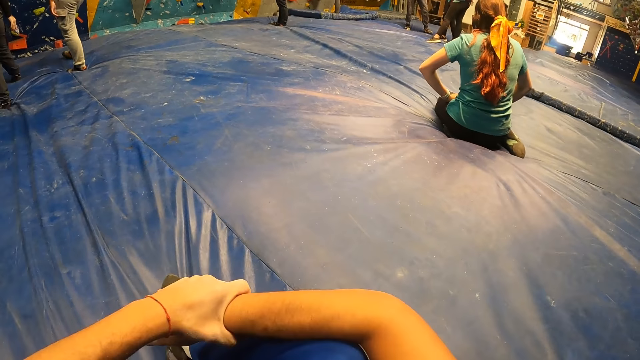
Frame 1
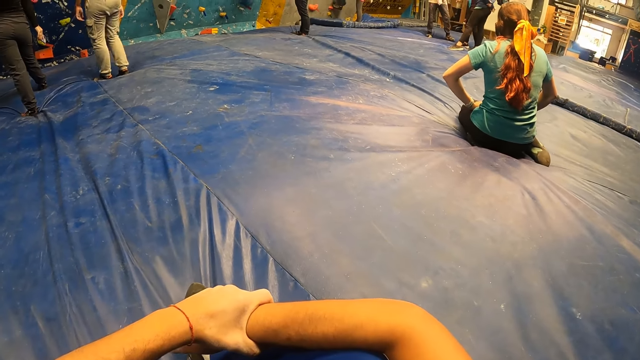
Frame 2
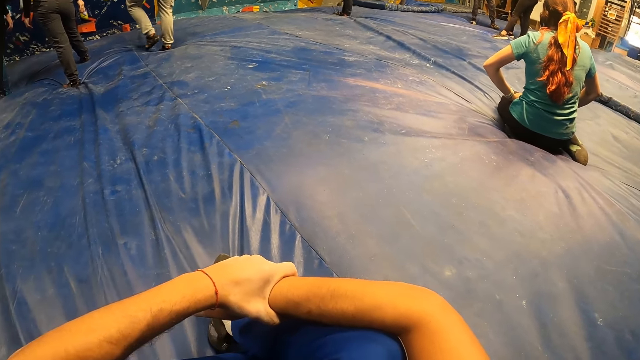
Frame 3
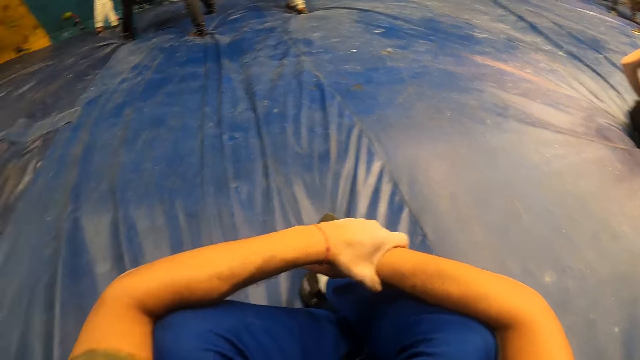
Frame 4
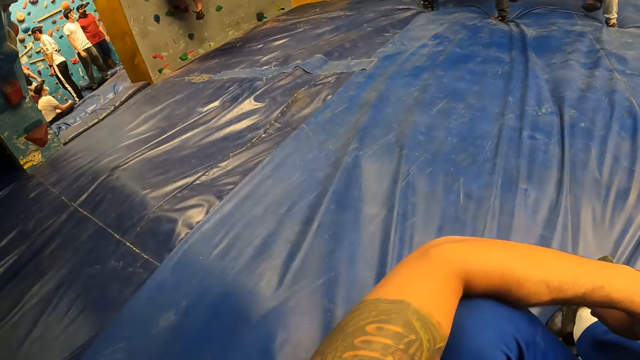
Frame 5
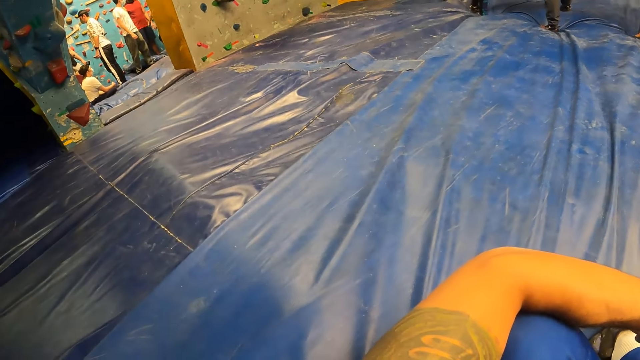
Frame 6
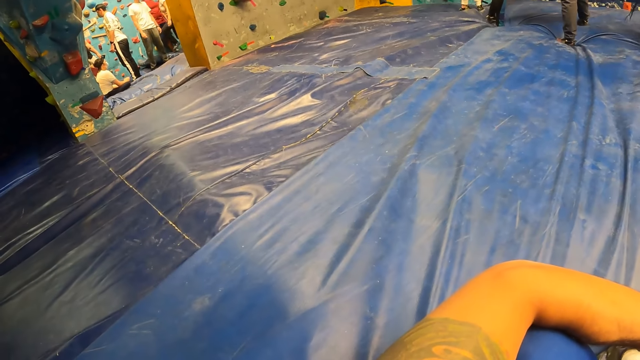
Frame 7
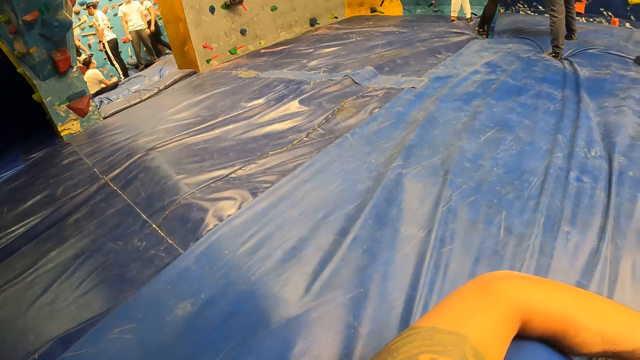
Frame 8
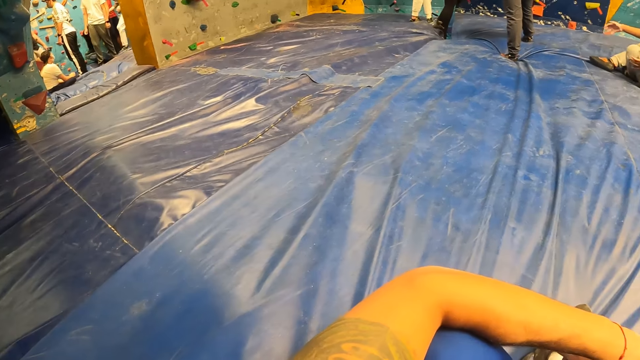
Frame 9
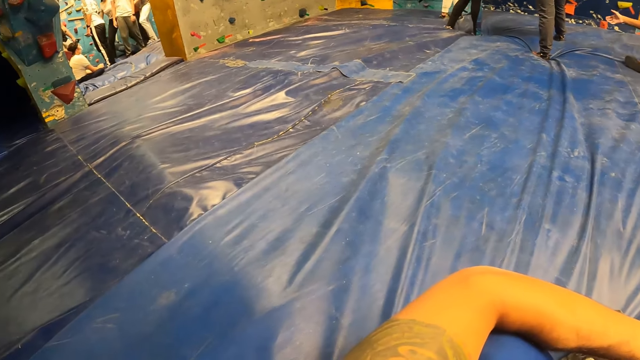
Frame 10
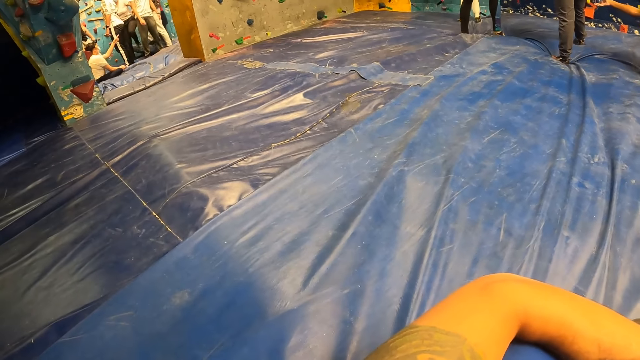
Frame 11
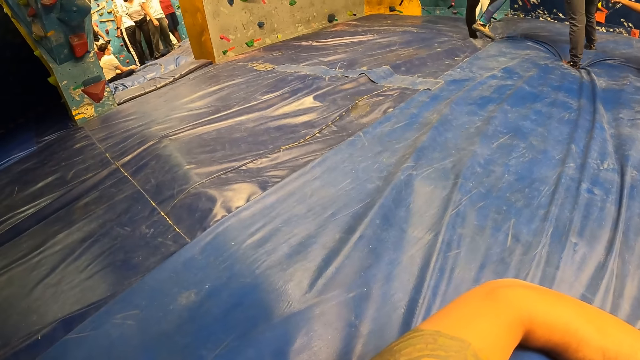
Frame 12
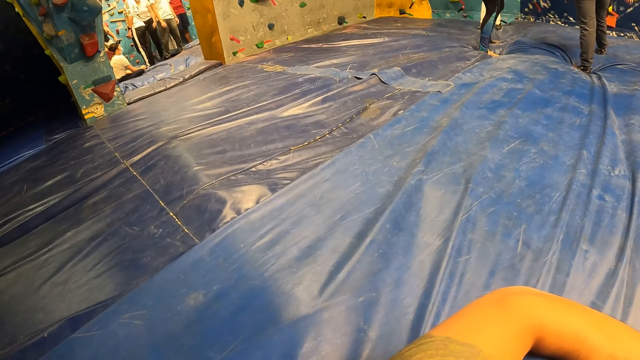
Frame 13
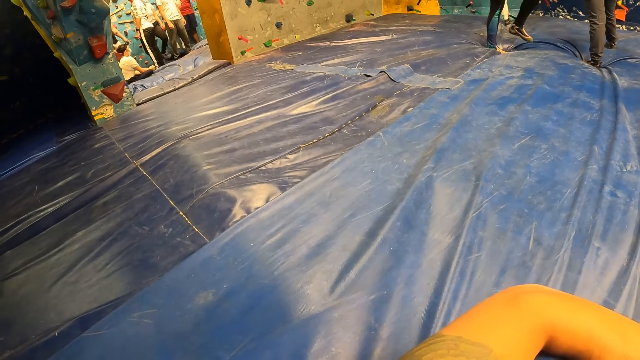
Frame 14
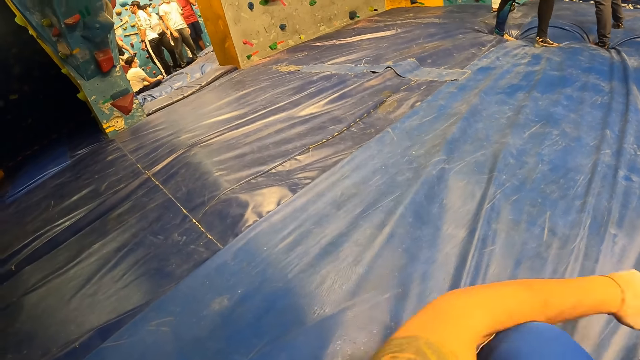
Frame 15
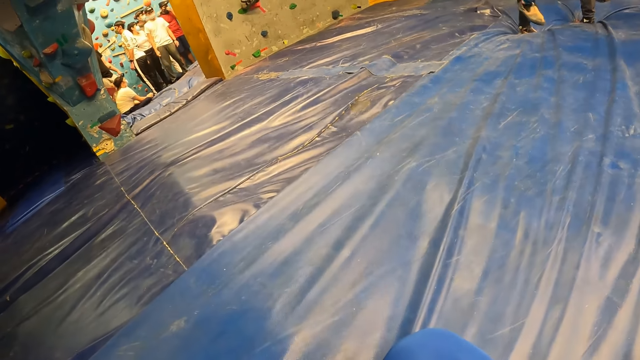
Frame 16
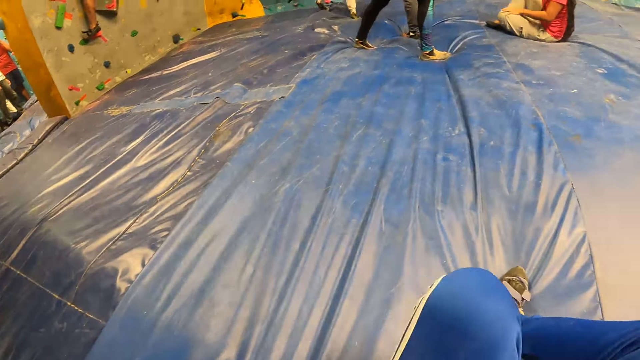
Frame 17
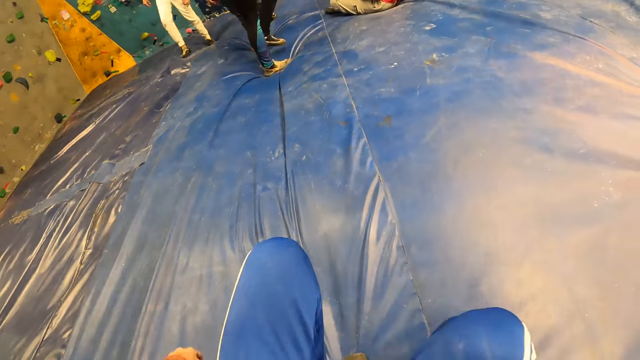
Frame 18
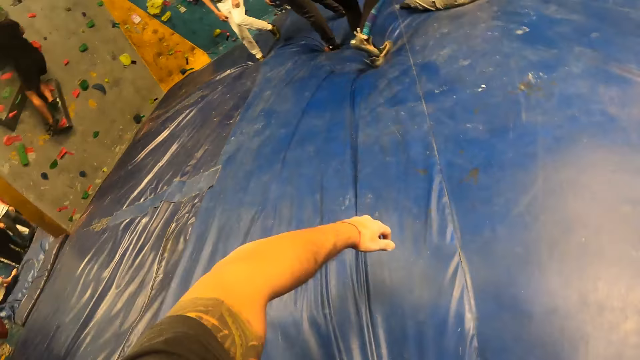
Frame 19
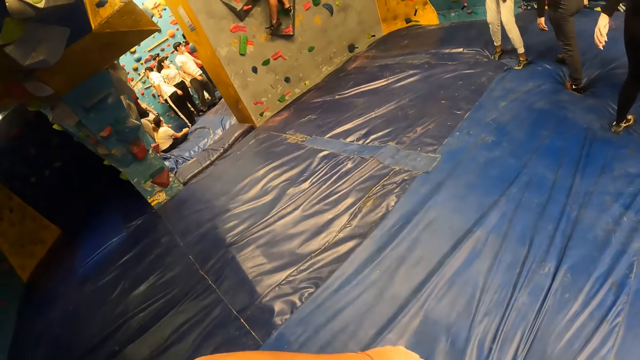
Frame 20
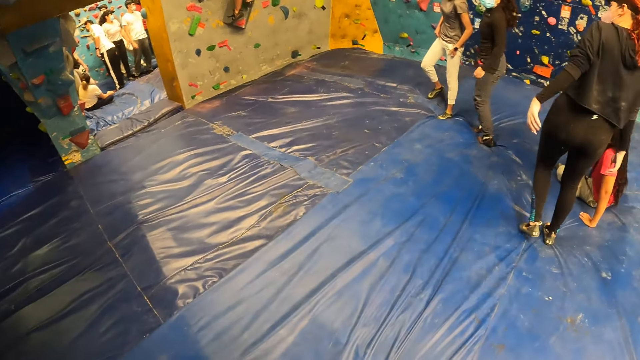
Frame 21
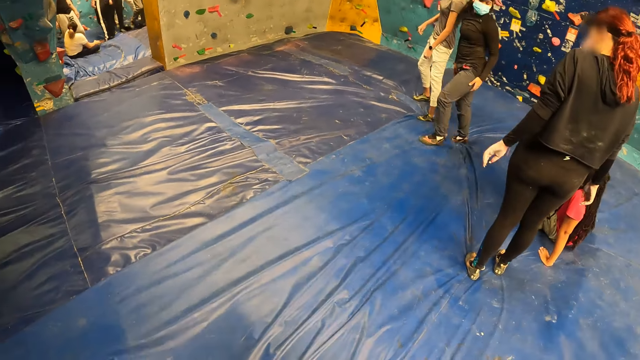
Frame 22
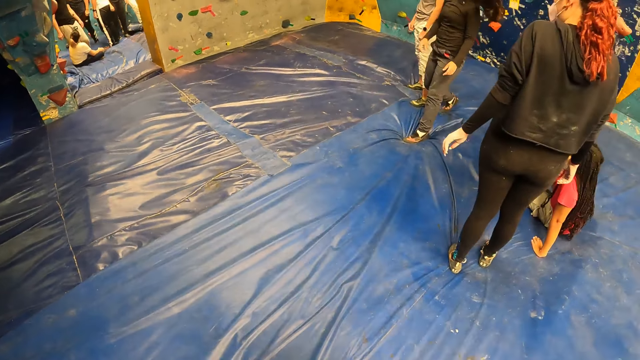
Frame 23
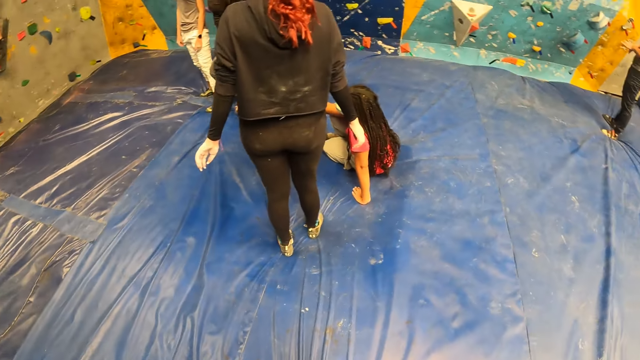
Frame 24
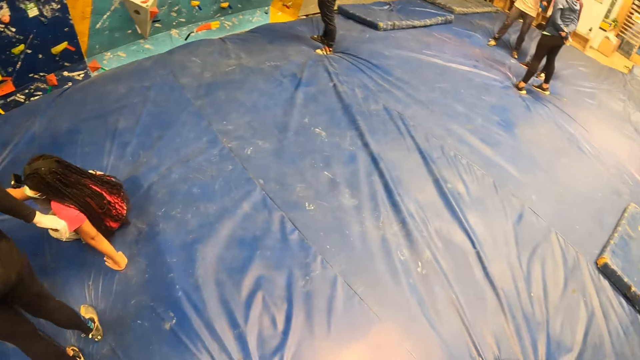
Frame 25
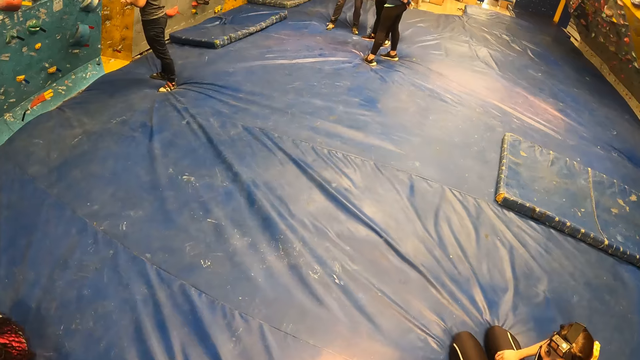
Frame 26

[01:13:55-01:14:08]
A man walks around a room. The camera wearer looks around the room. Another man walks around the room. The camera wearer walks to the other side of the climbing center.

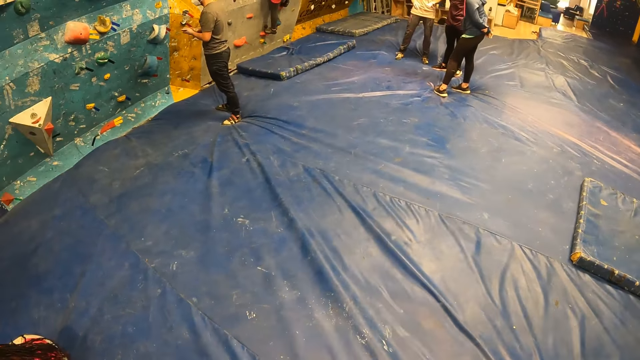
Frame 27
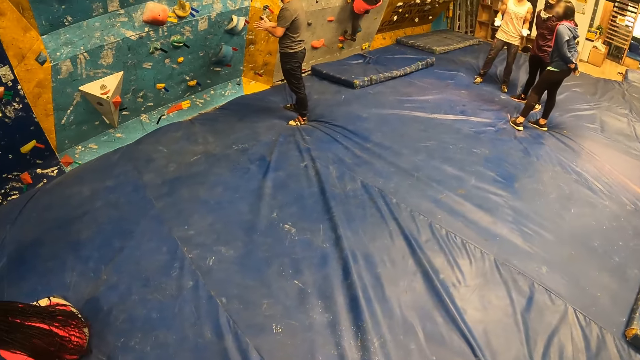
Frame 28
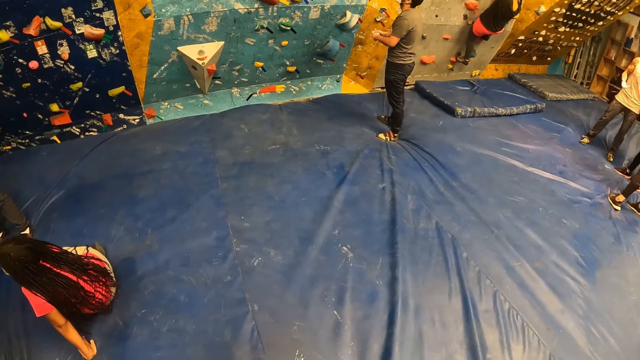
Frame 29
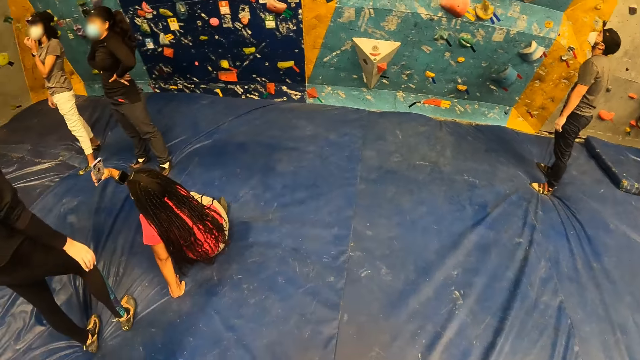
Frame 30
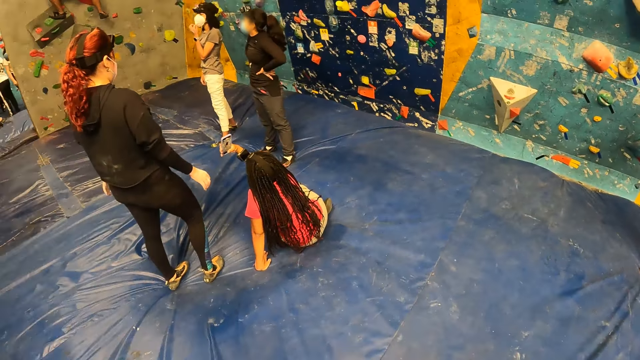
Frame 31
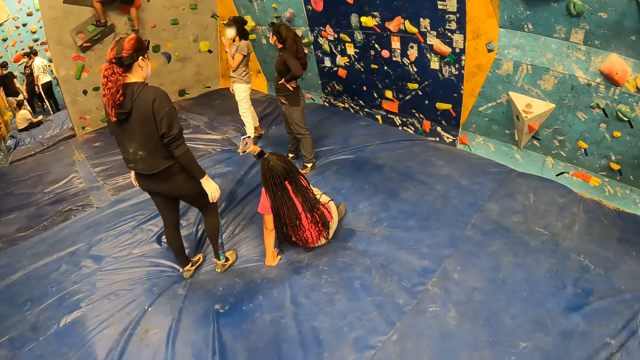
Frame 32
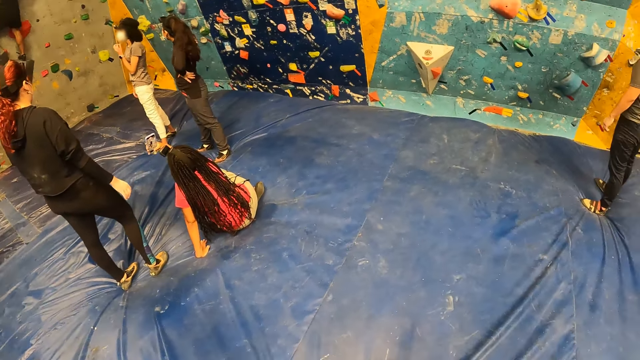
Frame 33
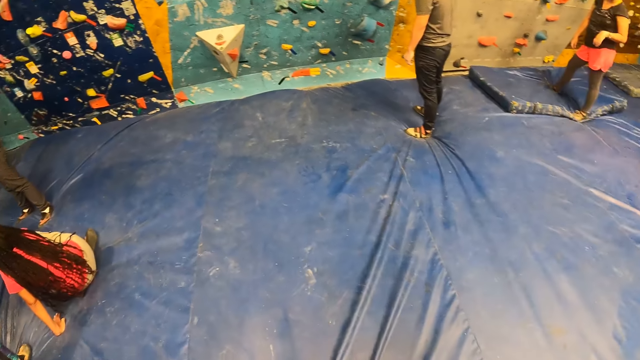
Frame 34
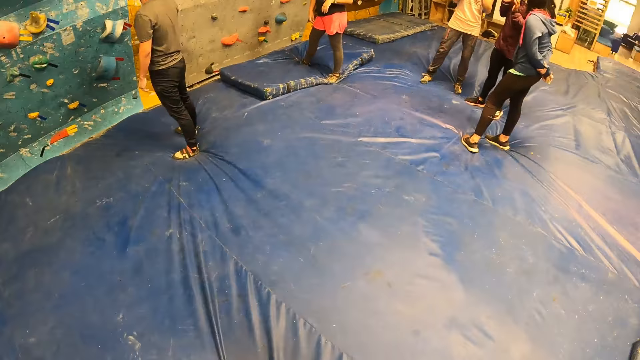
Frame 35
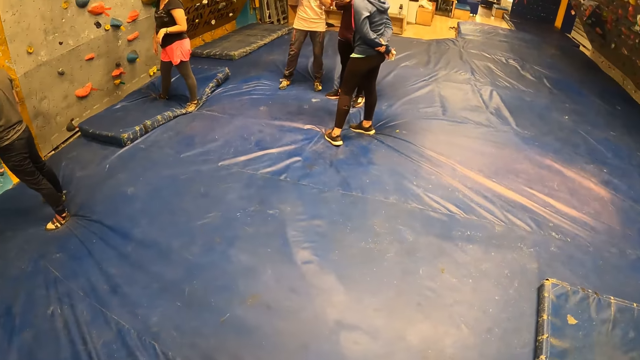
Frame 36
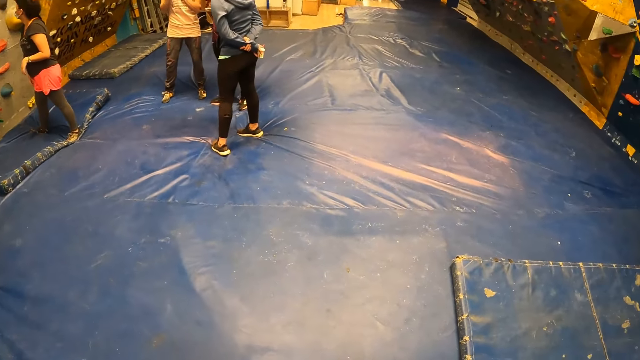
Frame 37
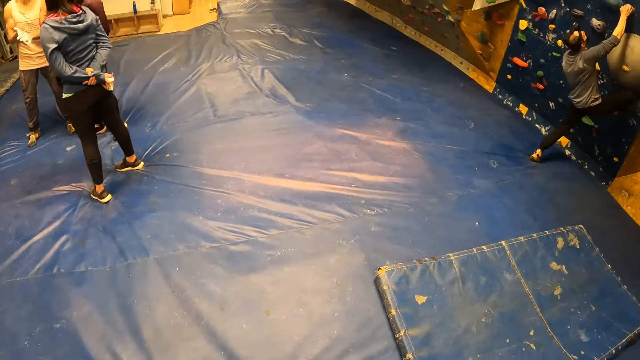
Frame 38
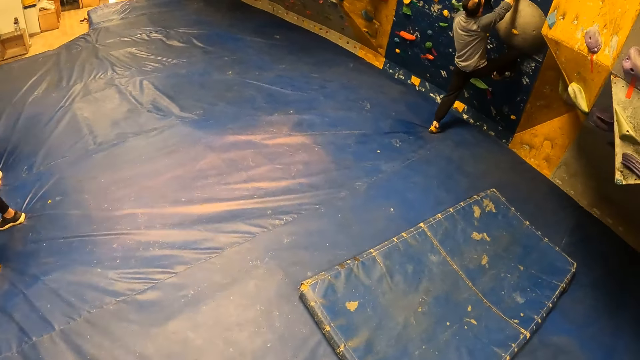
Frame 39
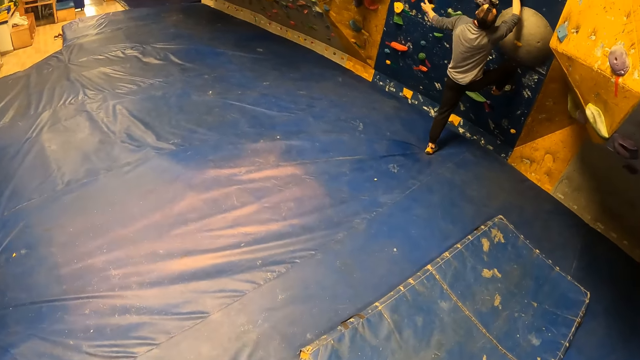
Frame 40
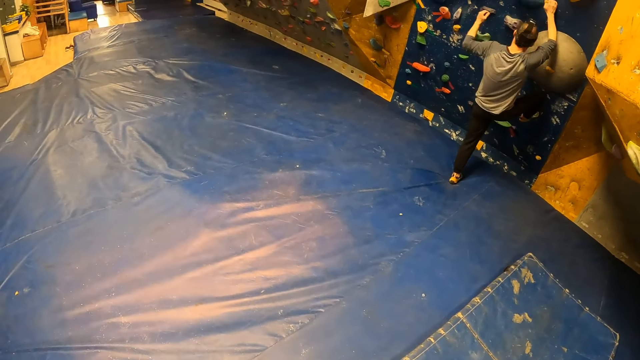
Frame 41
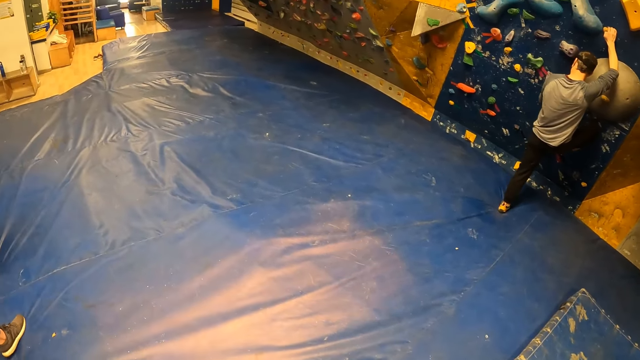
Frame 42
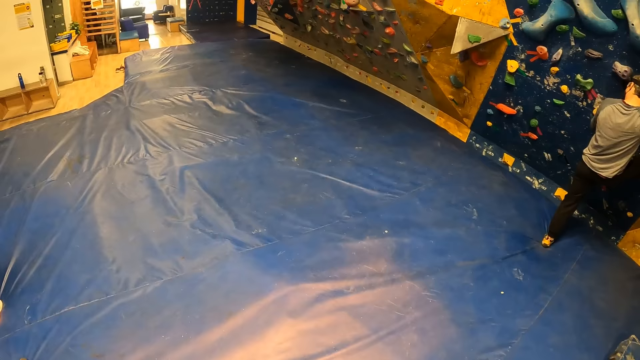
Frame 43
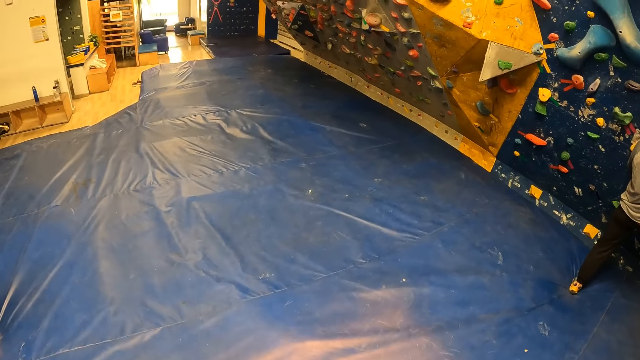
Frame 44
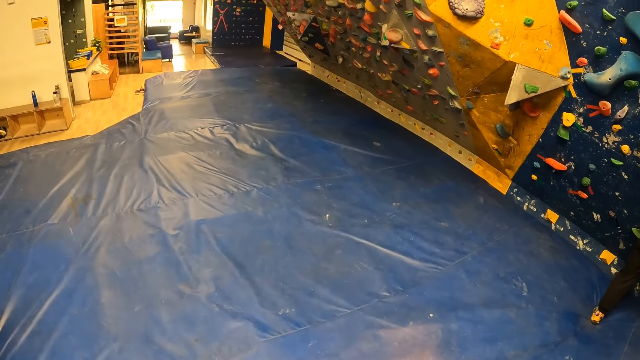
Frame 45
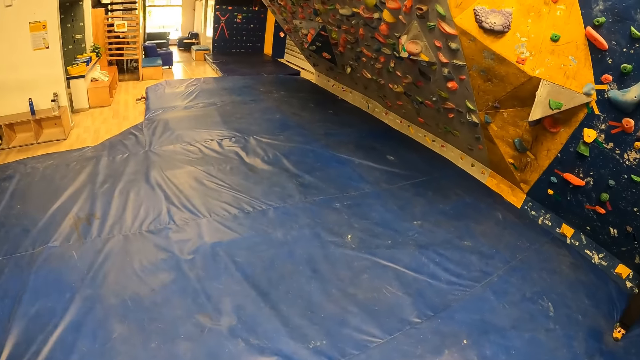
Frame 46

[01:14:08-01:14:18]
The camera wearer looks around a room. A lady looks around the room. The camera wearer looks around the room and walks around the room.
